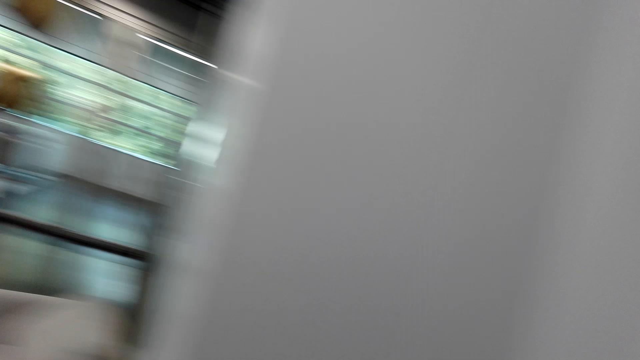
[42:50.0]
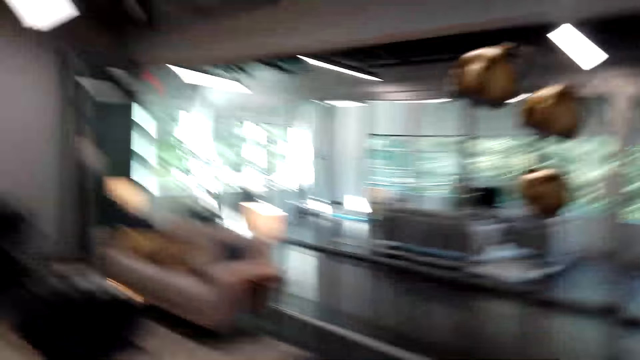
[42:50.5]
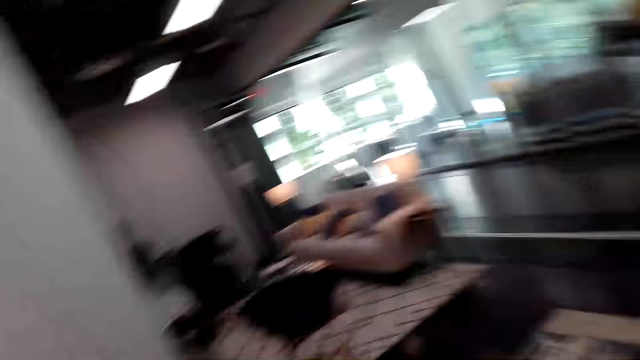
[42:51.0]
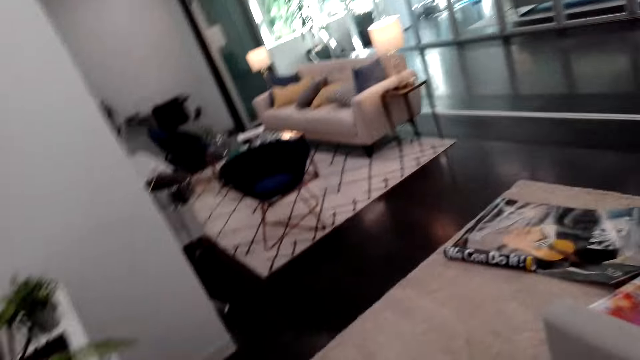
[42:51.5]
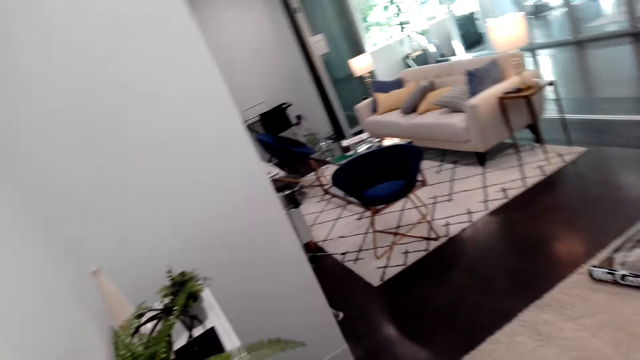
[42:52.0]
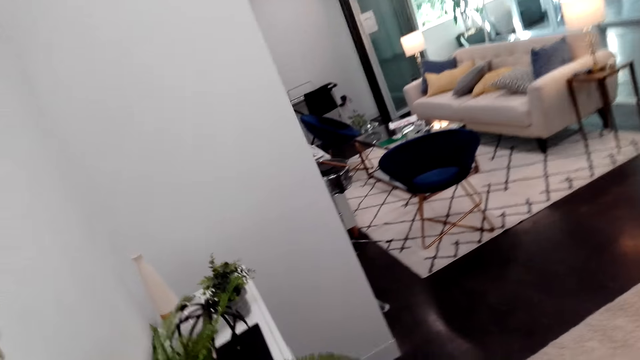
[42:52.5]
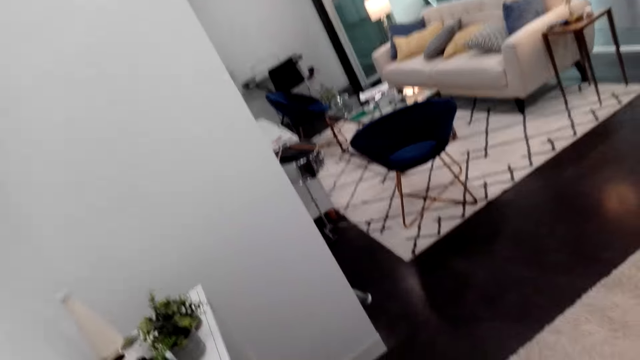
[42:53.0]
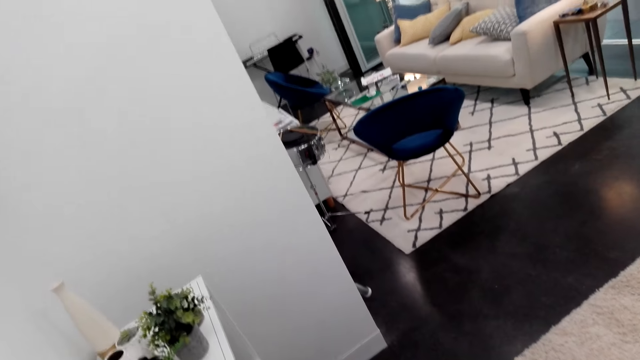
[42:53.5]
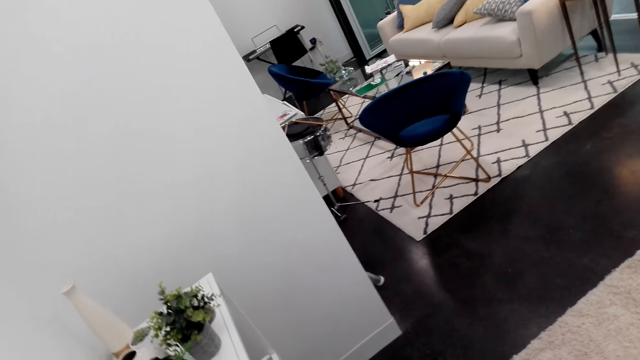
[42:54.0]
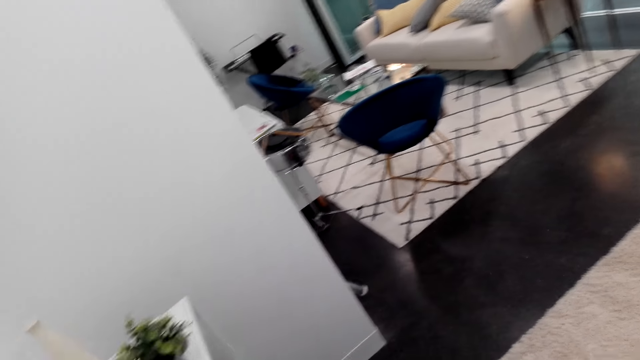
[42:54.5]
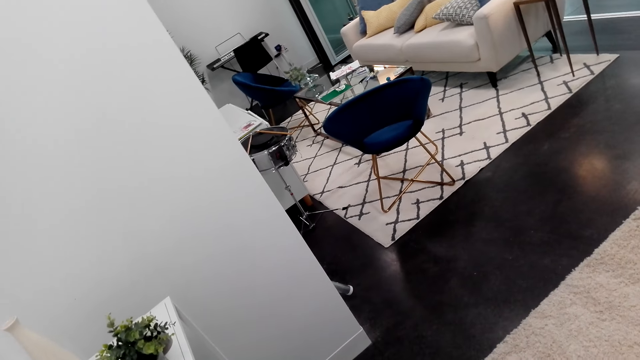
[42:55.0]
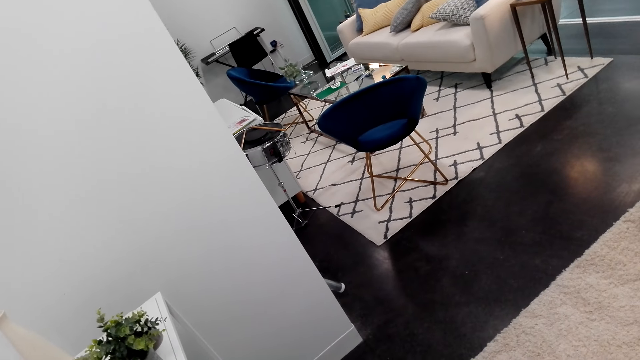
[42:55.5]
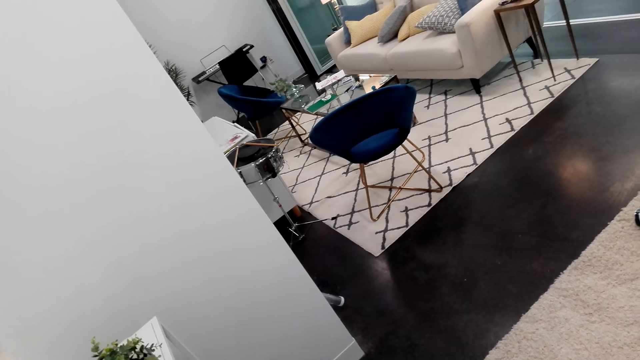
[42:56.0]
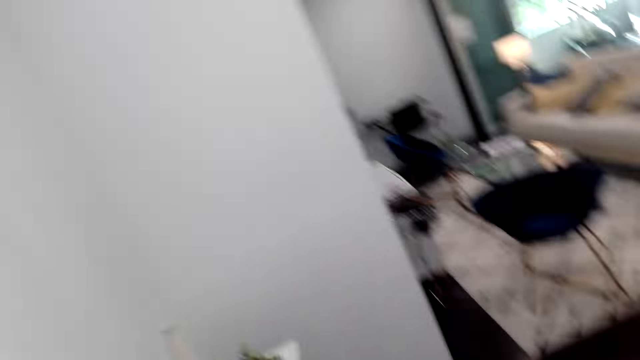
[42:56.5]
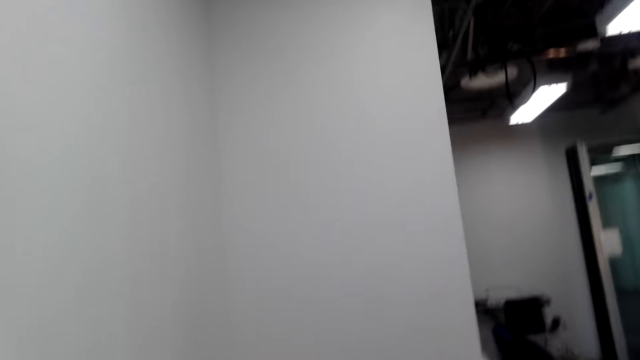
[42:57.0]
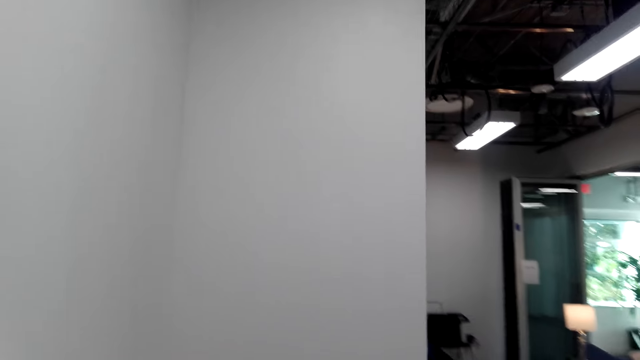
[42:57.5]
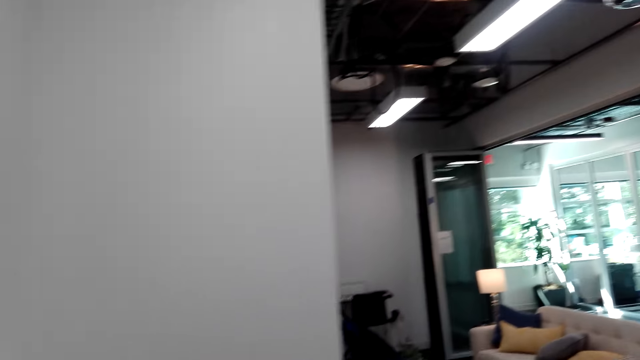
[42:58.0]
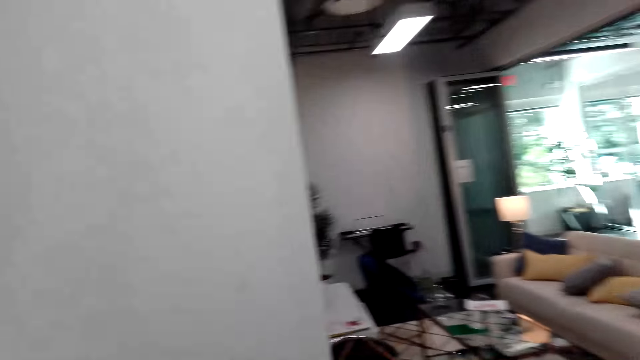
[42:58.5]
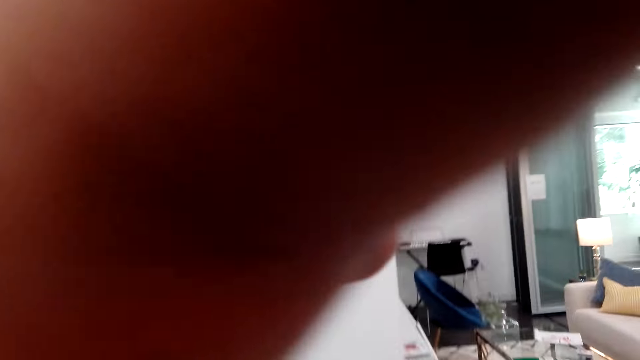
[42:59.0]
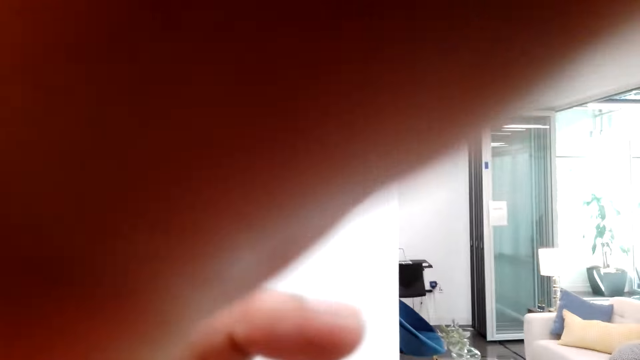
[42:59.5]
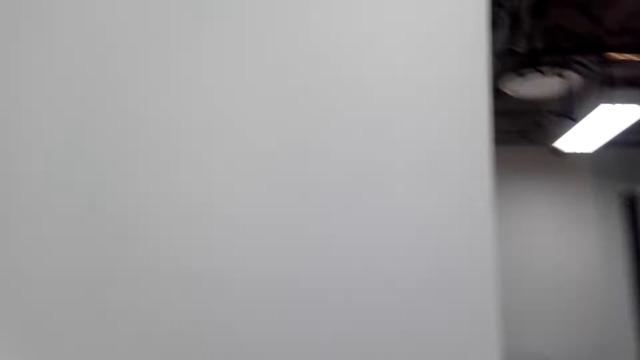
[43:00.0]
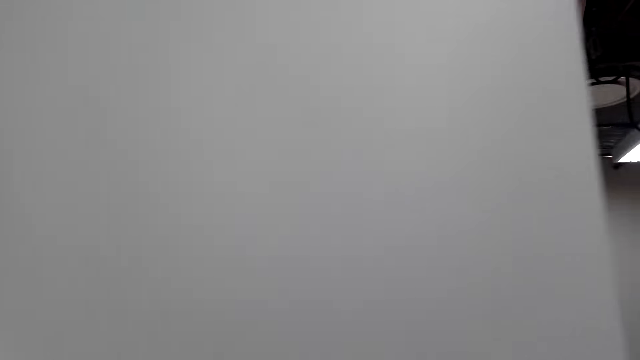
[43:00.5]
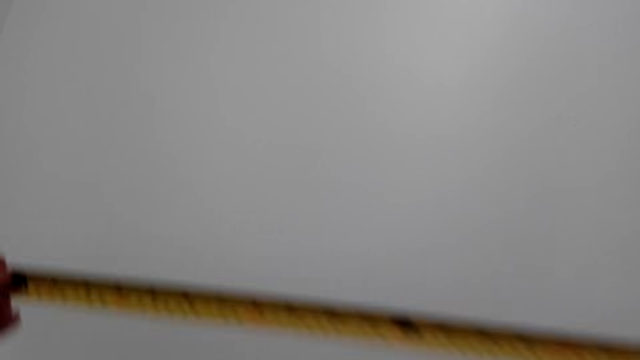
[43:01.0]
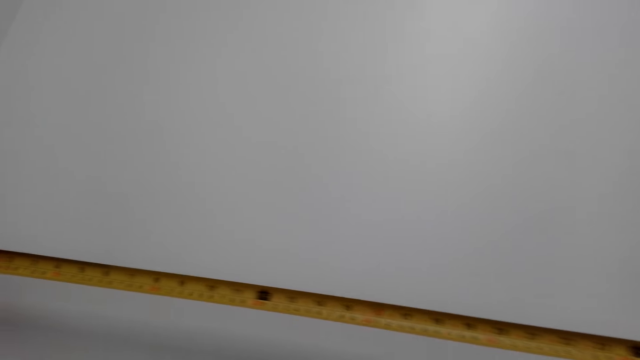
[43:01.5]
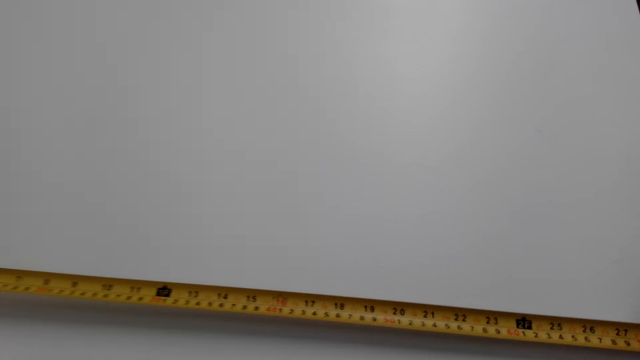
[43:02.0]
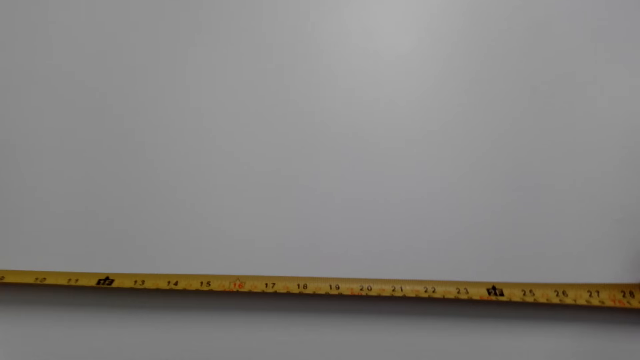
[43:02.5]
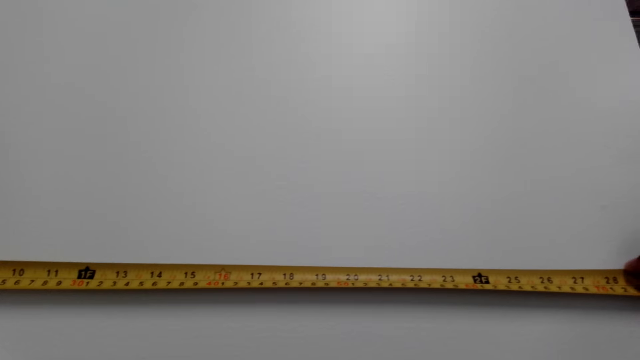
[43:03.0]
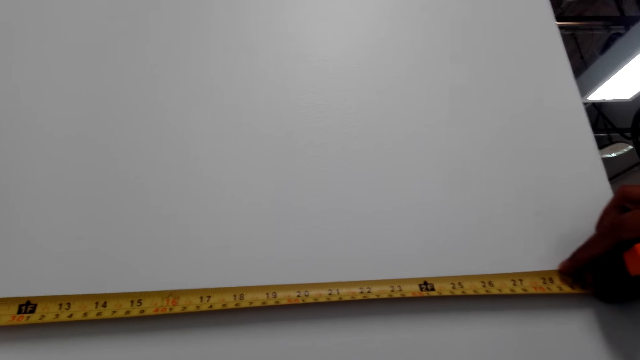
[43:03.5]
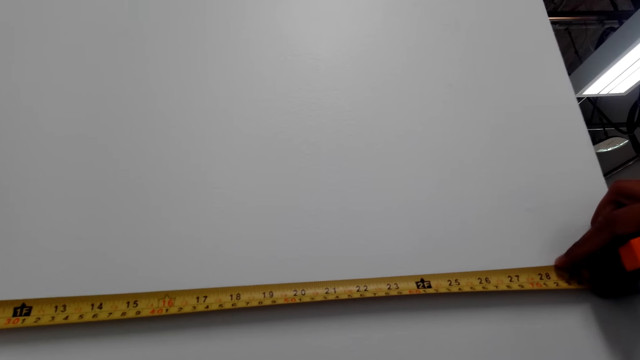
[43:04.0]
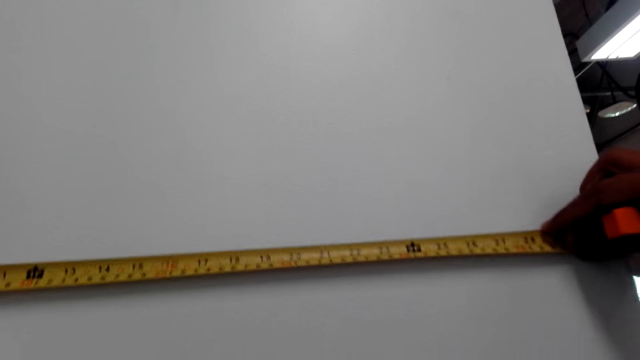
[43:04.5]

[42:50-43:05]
The camera wearer walks around the room. They adjust the camera. They measure the wall with a metric tape measure.

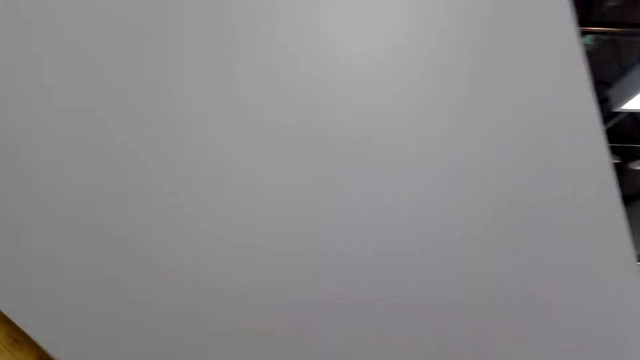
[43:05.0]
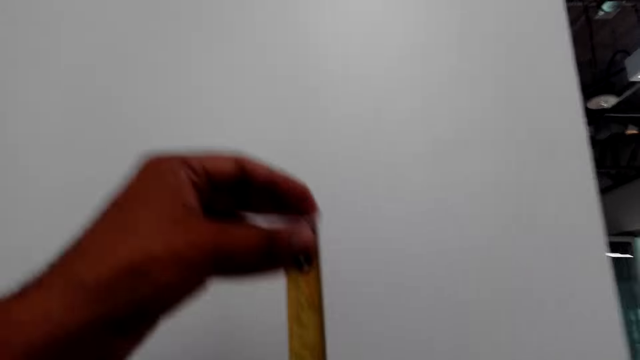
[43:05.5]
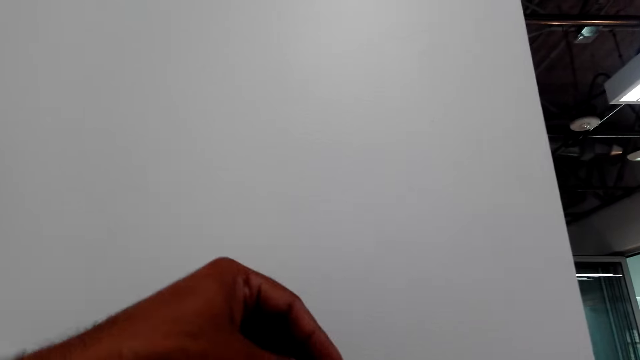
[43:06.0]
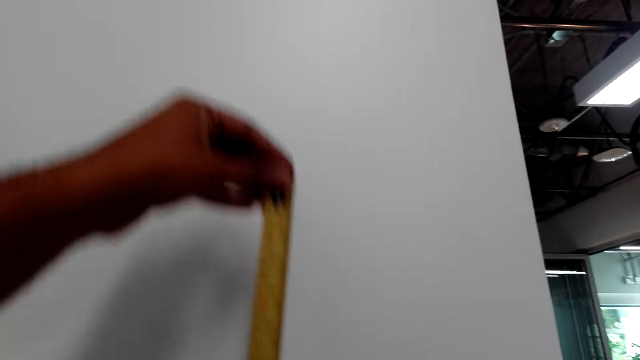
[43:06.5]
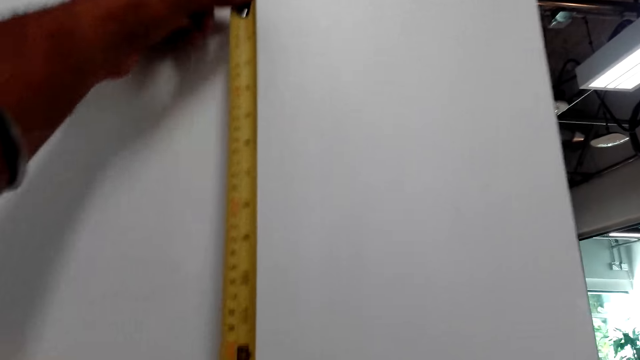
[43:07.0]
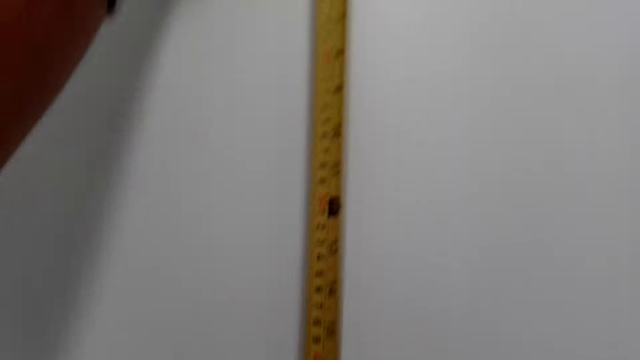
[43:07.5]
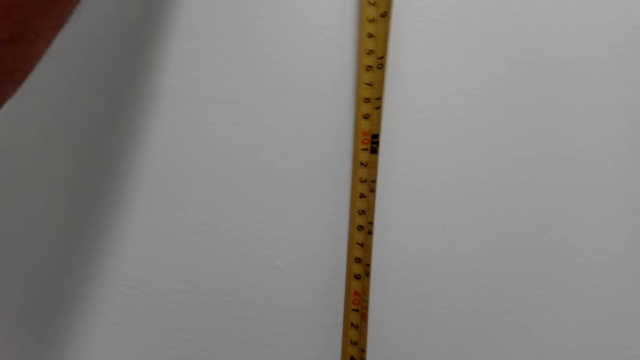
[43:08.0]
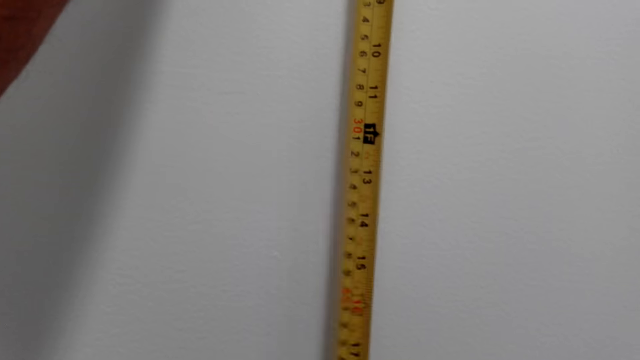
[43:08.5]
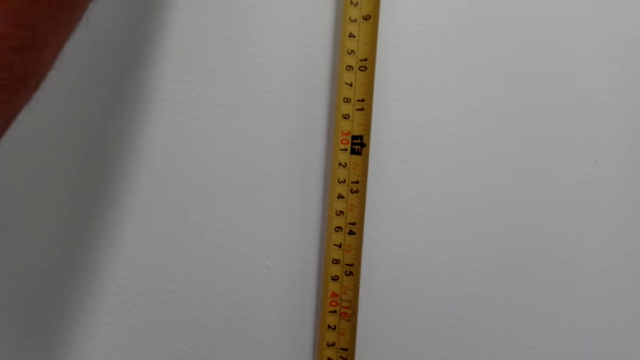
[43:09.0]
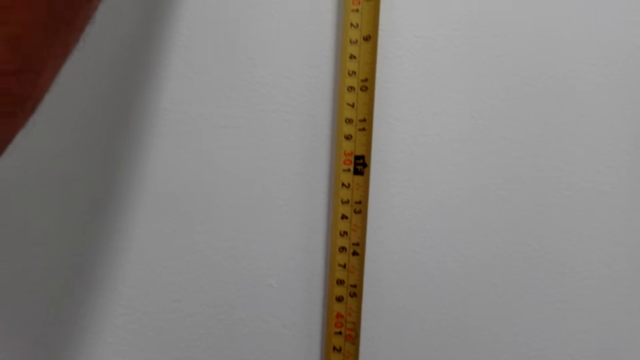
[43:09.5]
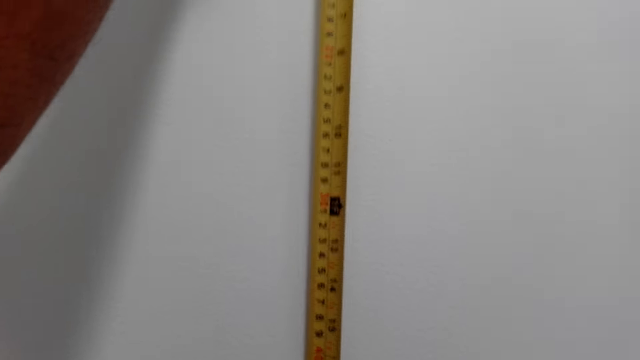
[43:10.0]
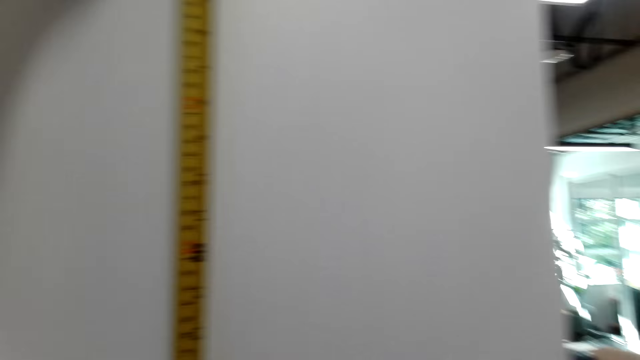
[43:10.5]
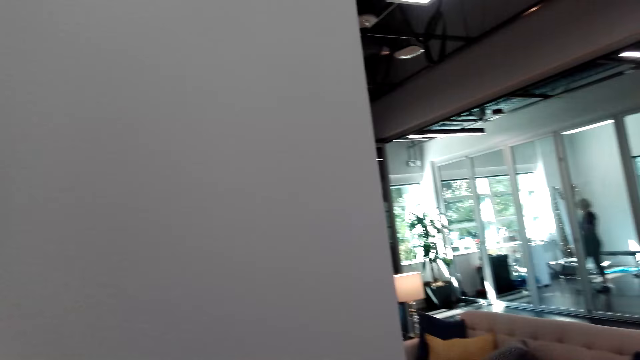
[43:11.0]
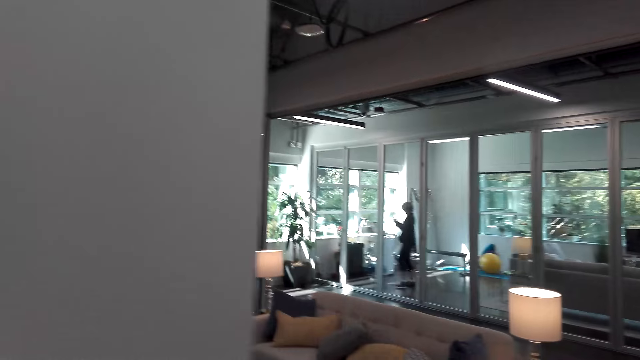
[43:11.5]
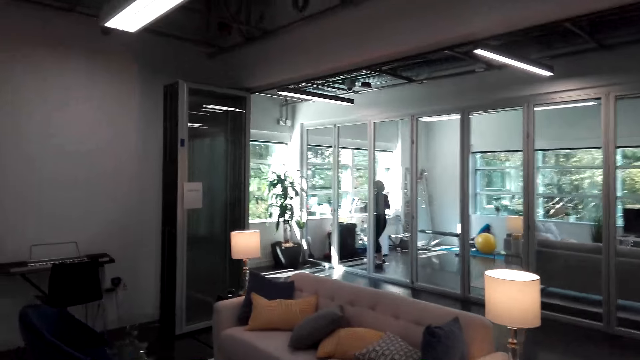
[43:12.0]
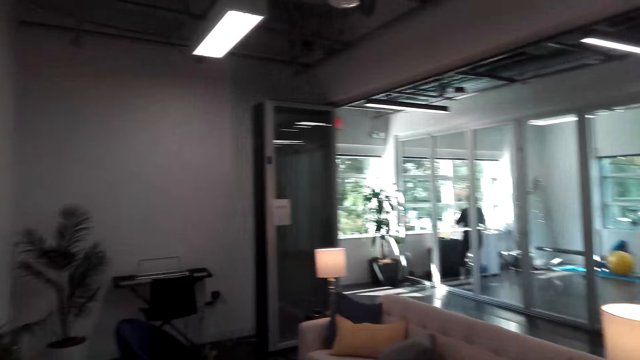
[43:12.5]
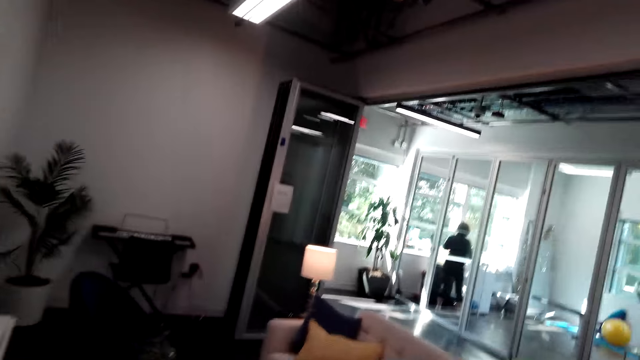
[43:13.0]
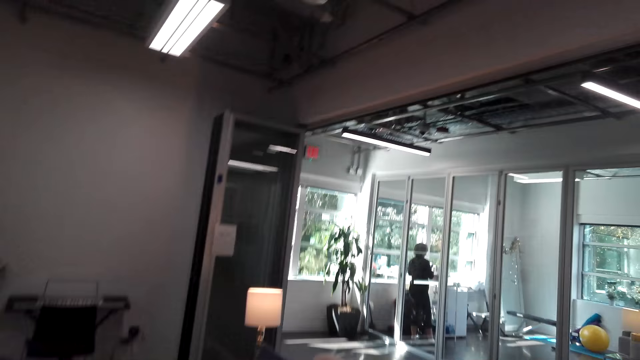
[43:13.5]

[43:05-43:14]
The camera wearer measures the wall with a measuring tape. A lady walks around the room.
